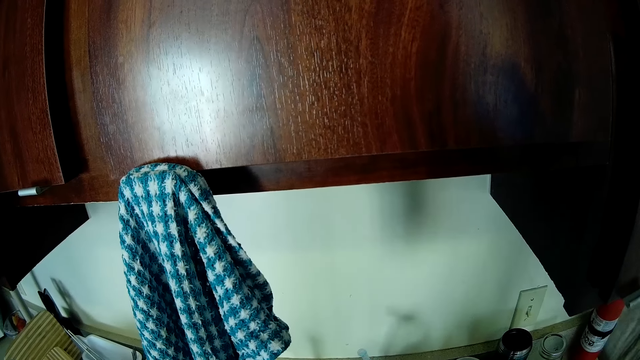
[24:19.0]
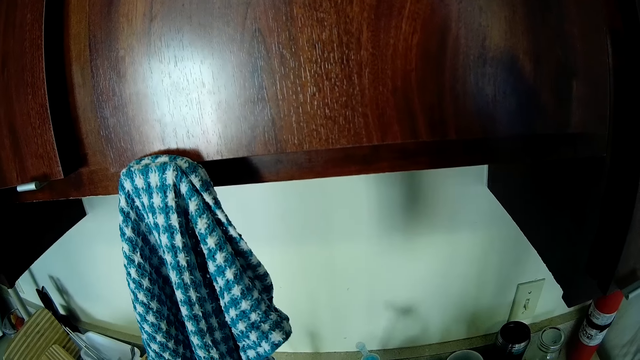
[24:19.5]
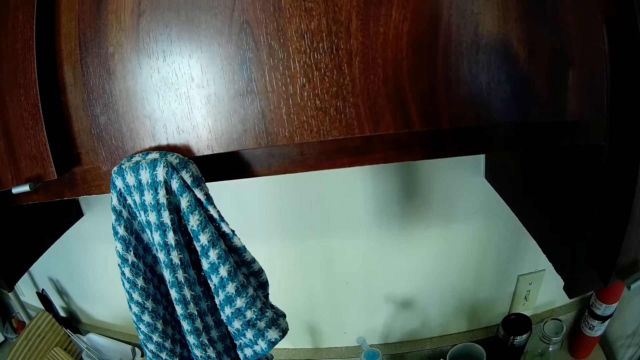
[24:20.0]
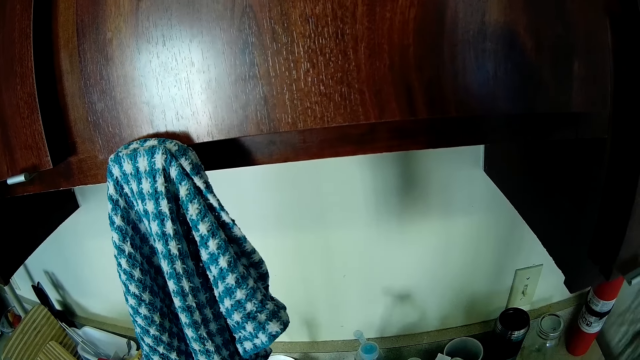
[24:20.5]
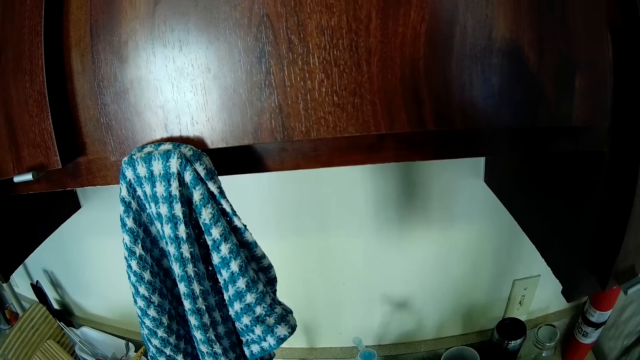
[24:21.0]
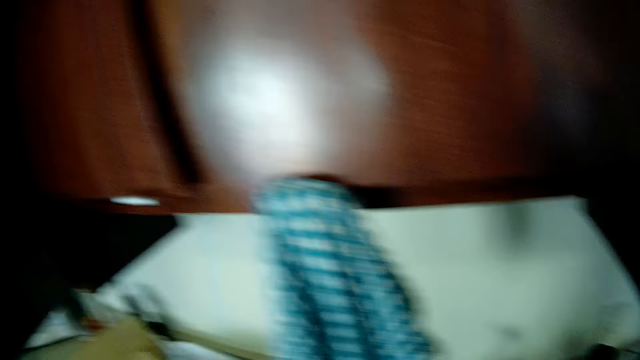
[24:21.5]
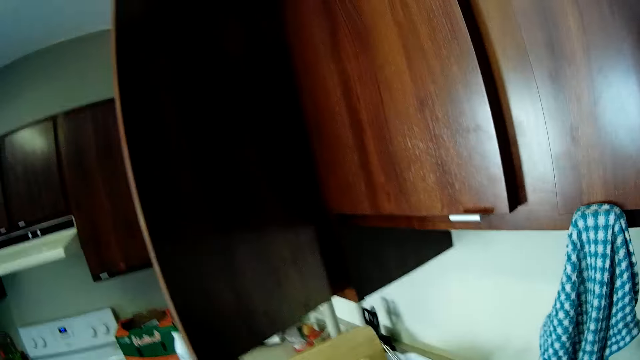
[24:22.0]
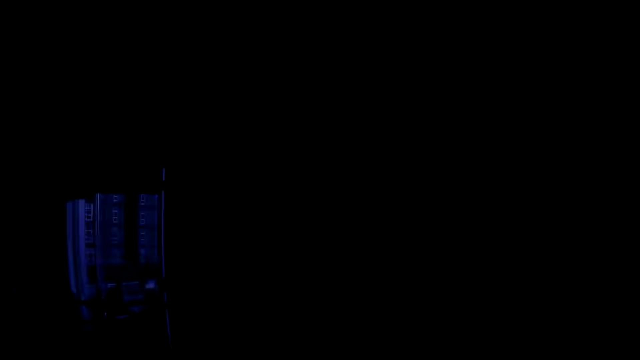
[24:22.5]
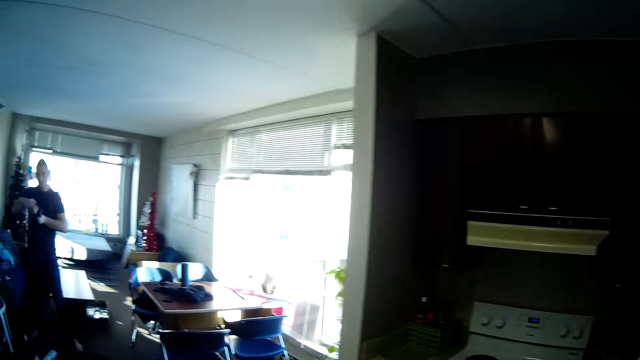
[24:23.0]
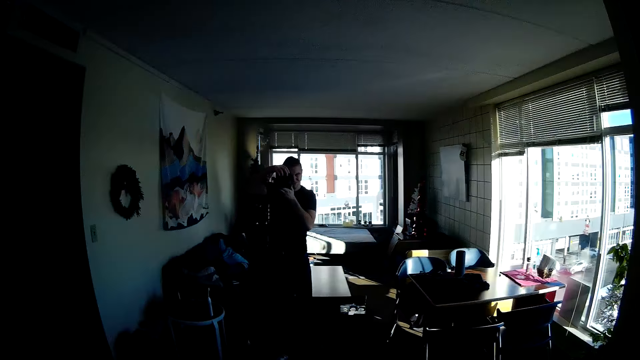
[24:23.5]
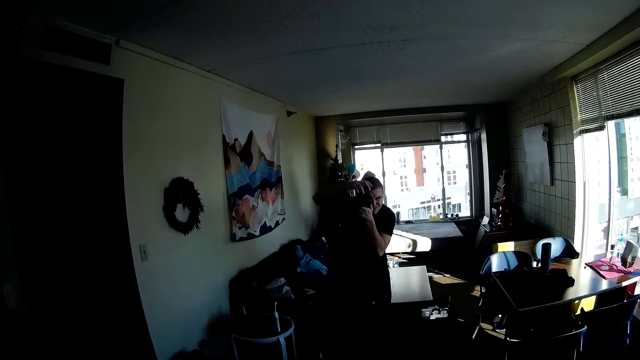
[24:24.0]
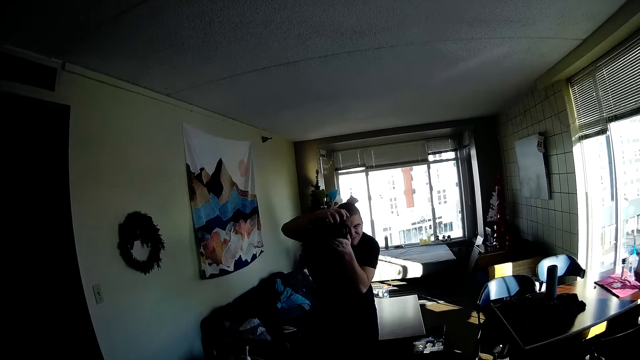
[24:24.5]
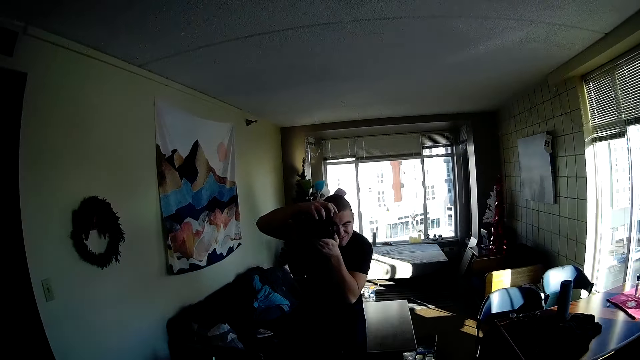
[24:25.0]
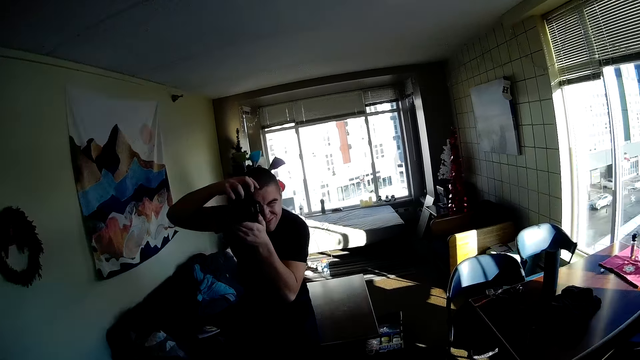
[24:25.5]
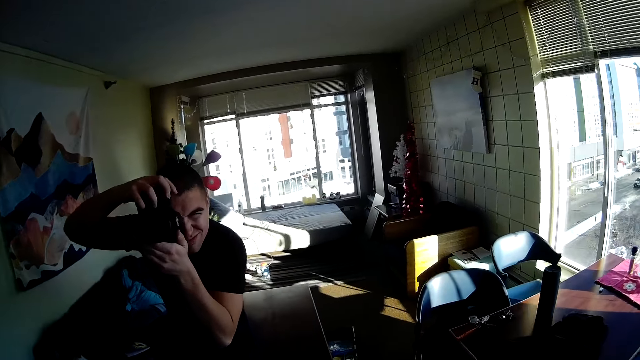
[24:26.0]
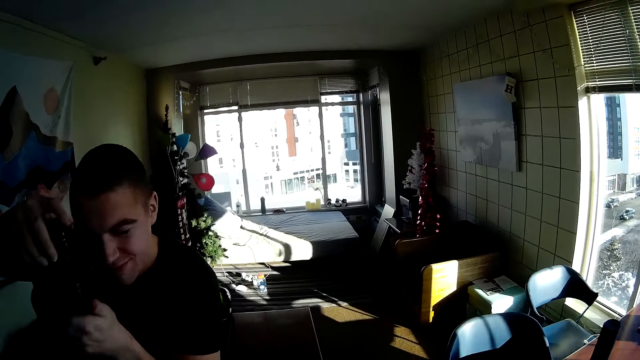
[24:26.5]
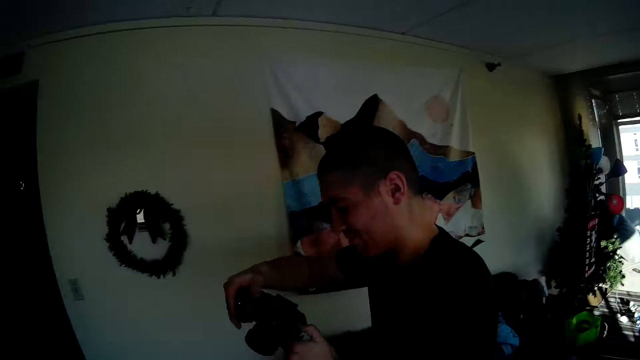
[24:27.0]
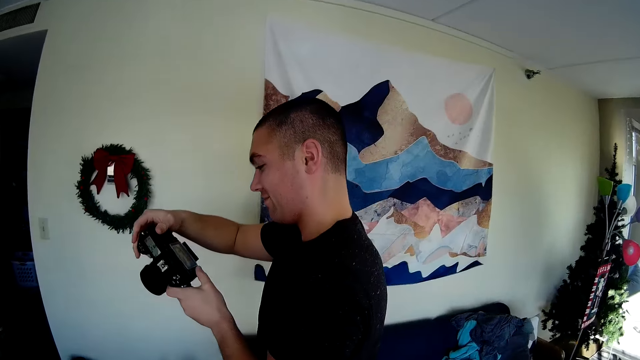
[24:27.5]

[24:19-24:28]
The camera wearer looks around and walks around. A man takes a picture of the camera wearer. The camera wearer walks towards the man.

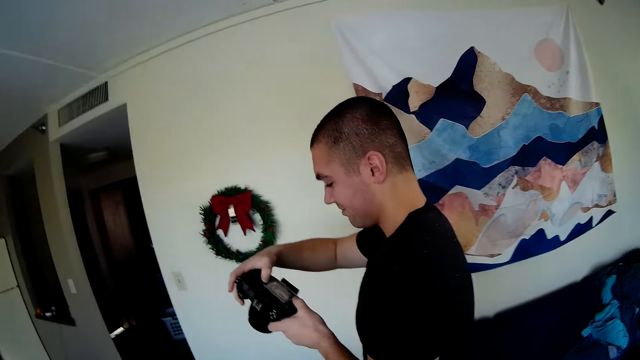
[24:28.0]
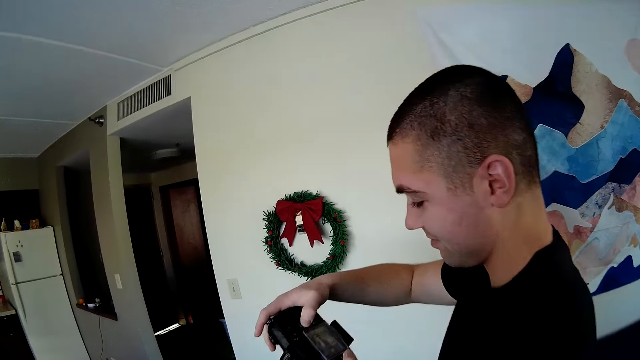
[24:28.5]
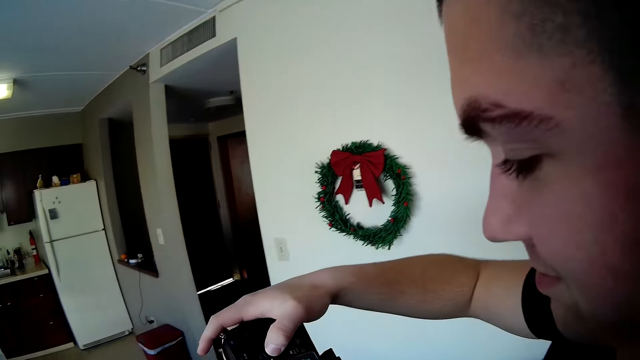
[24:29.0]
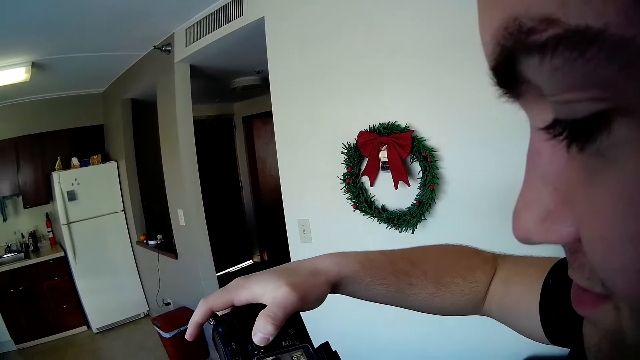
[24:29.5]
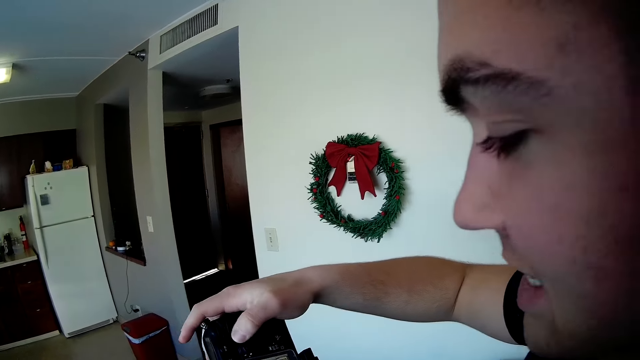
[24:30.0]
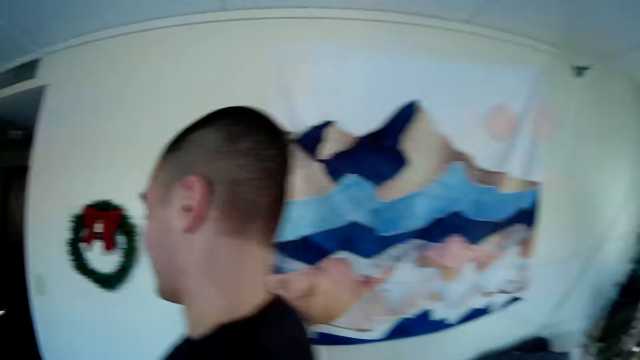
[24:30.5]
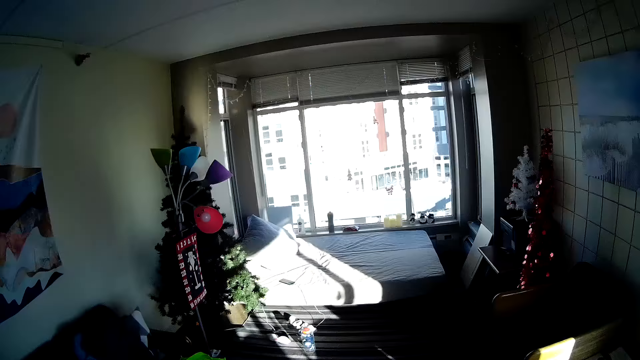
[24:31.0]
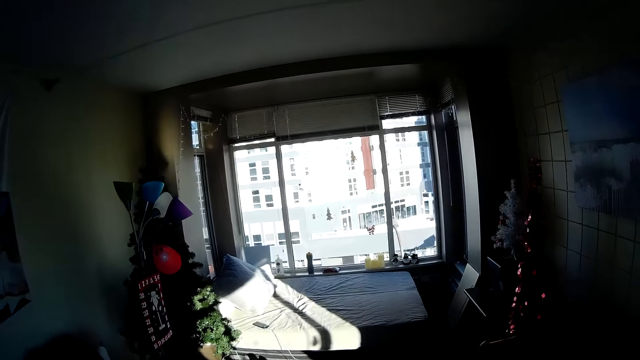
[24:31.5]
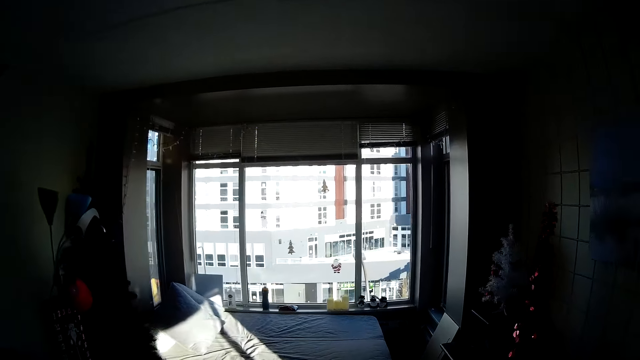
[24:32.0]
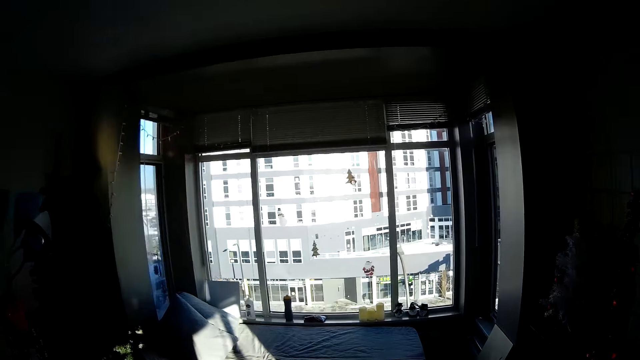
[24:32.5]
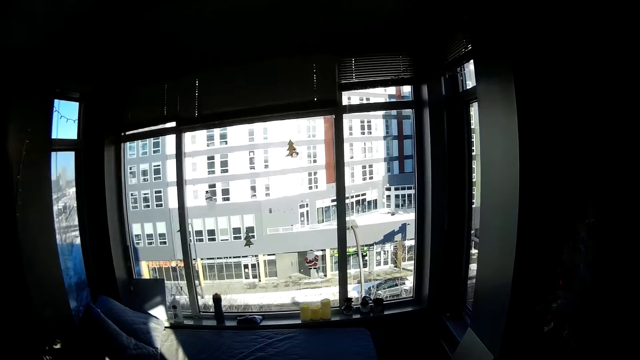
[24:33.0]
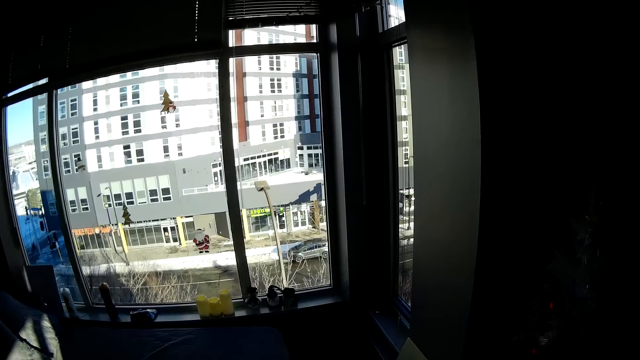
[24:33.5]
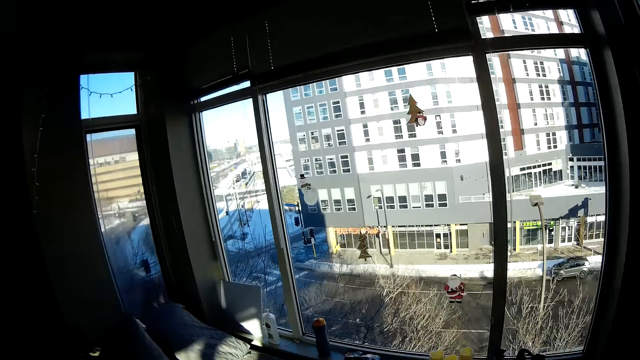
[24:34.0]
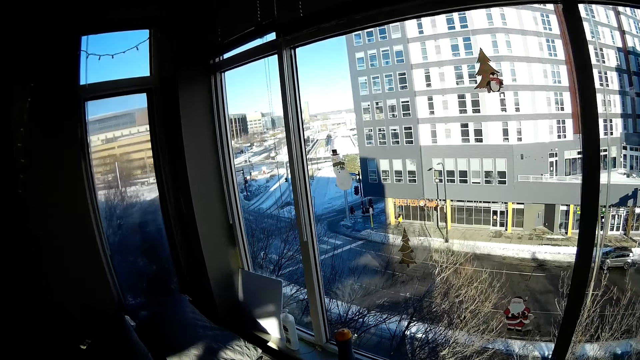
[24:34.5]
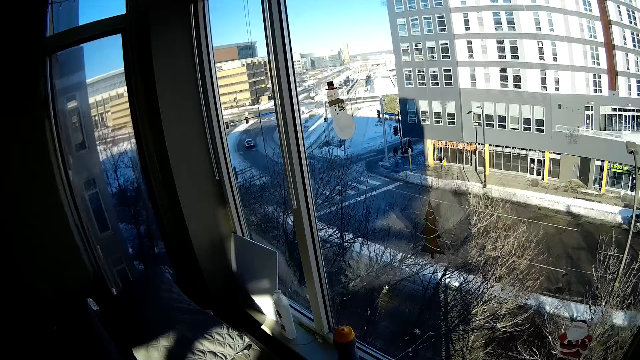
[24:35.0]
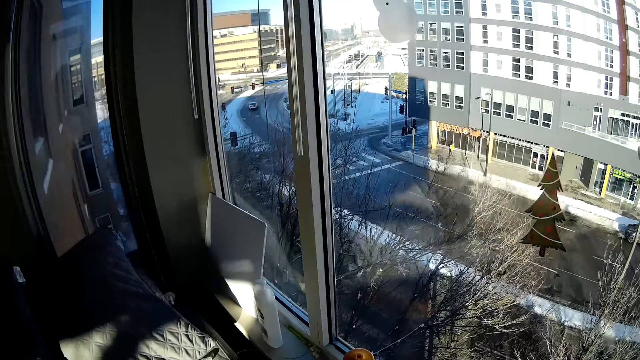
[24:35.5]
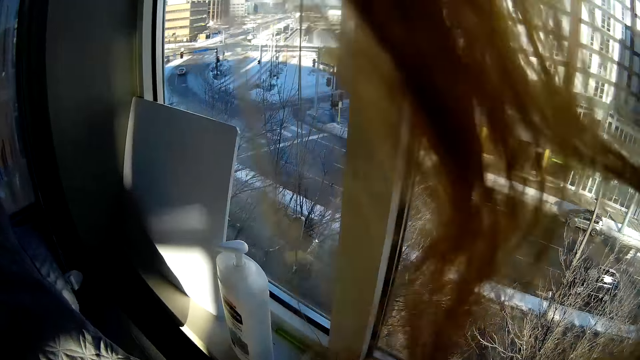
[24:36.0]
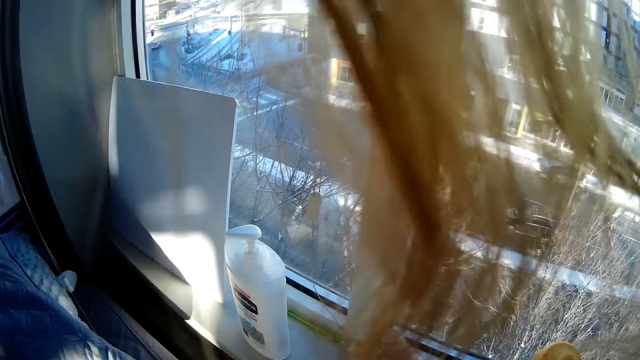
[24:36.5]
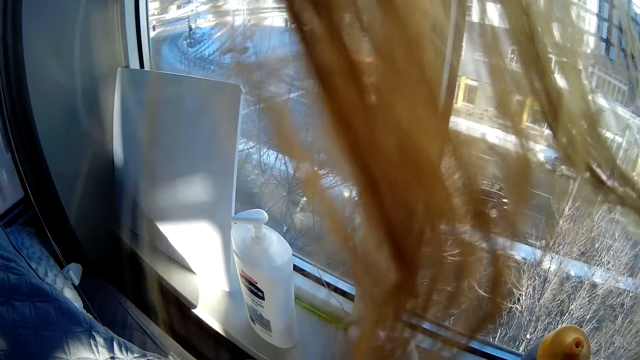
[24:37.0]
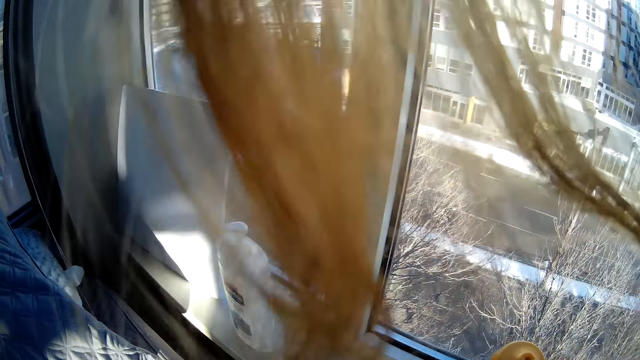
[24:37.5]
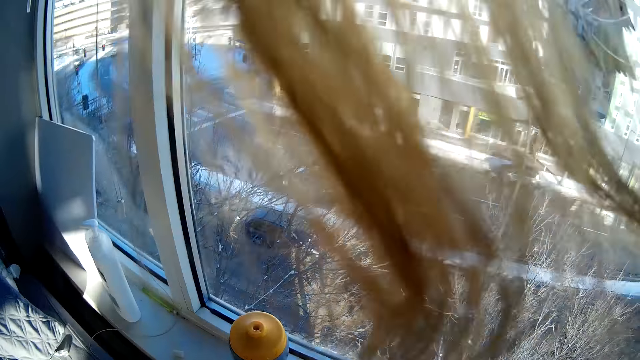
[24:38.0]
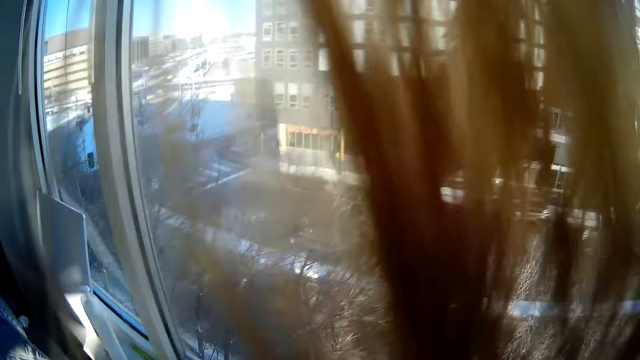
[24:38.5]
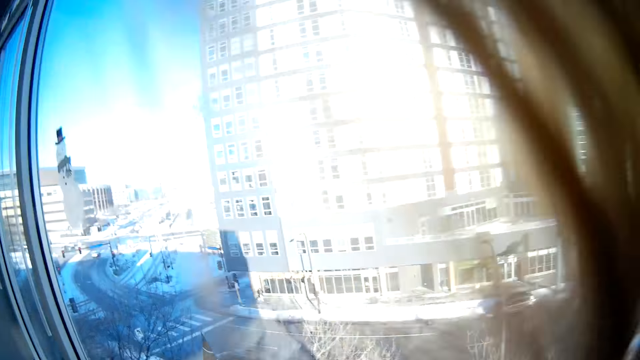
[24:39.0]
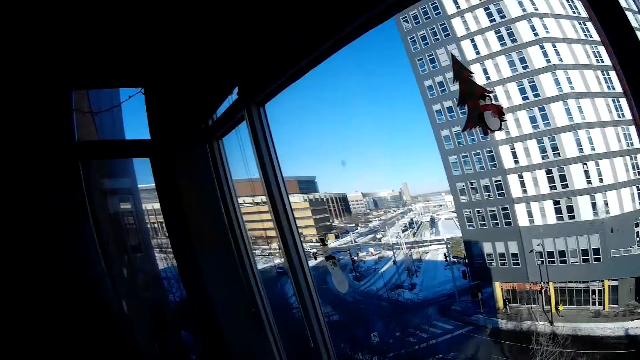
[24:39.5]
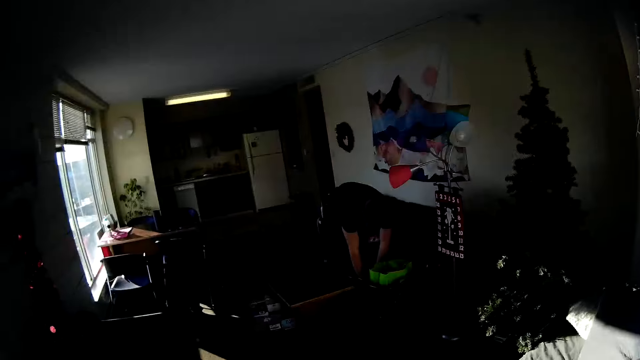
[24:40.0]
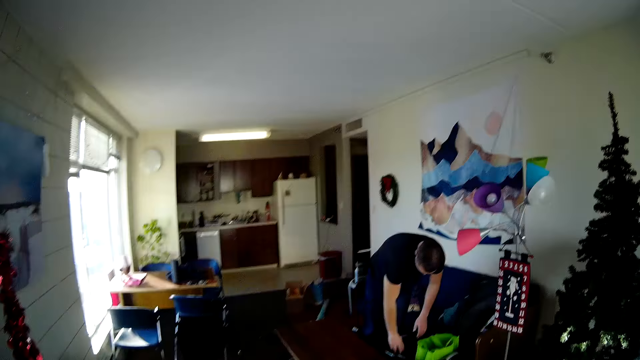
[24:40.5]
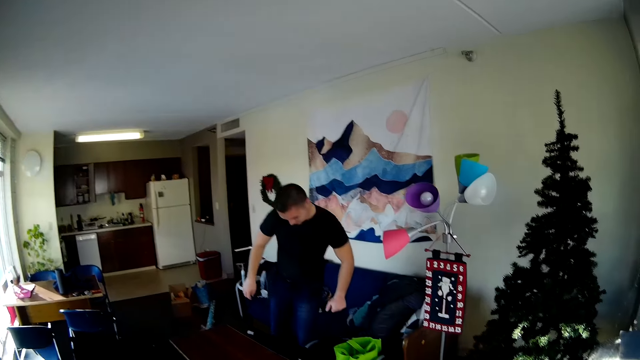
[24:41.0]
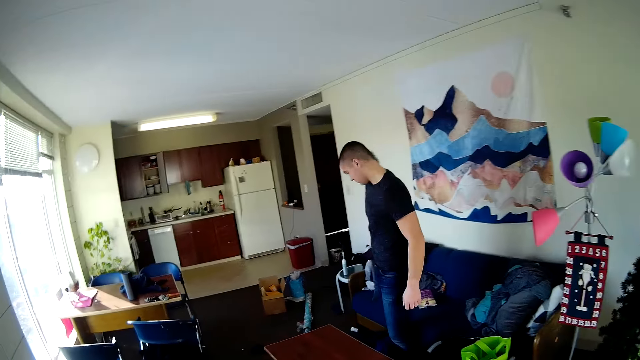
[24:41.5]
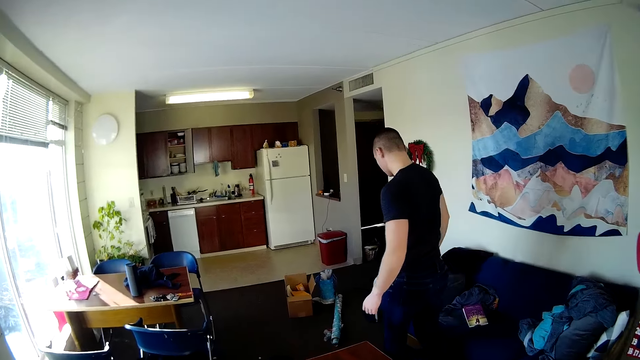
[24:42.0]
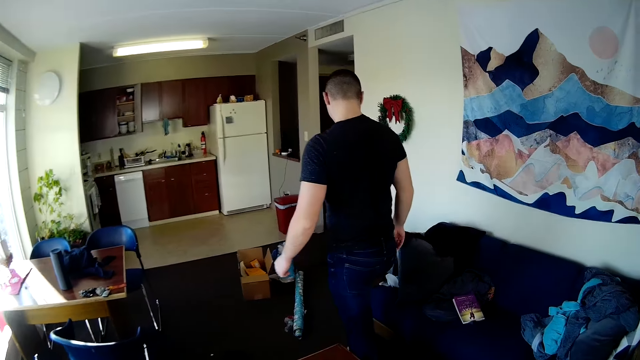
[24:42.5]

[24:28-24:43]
A male shows the camera wearer the photo. The camera wearer and the male look at the camera. The camera wearer walks around. They look around. They walk around.
